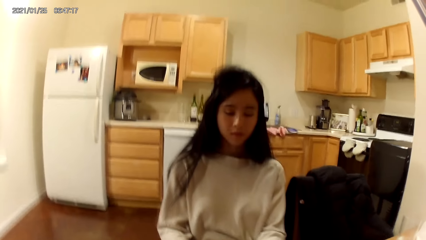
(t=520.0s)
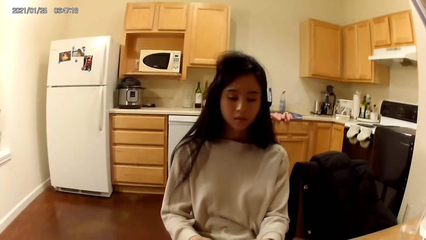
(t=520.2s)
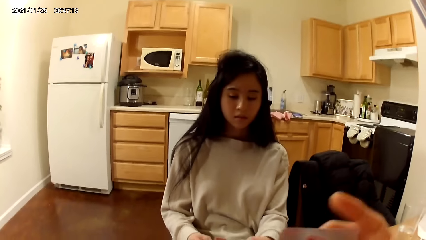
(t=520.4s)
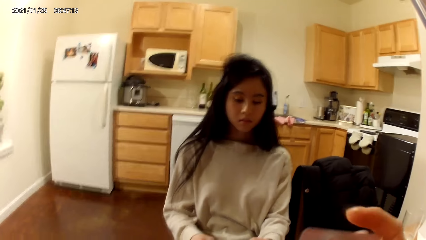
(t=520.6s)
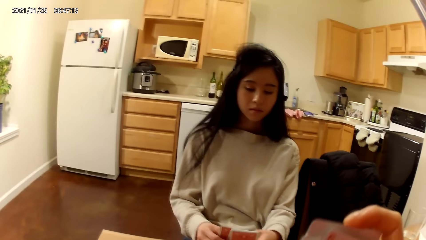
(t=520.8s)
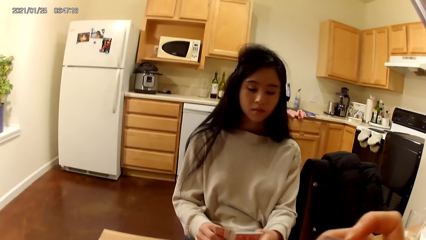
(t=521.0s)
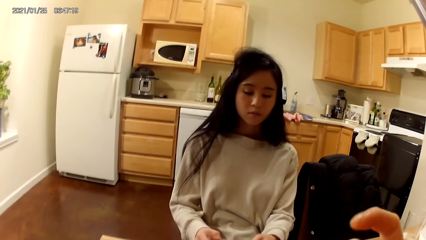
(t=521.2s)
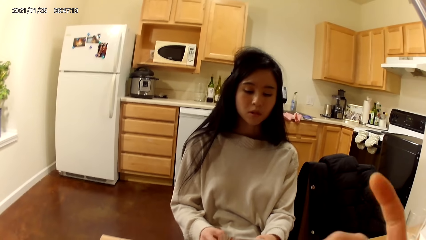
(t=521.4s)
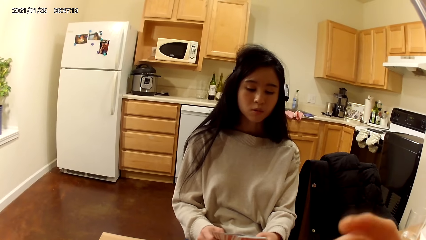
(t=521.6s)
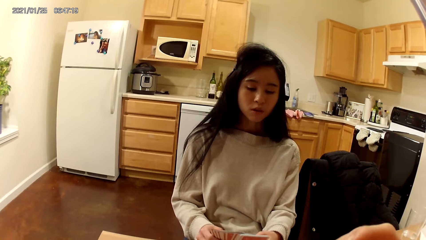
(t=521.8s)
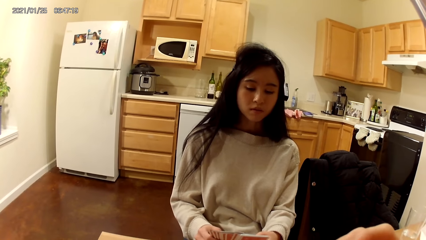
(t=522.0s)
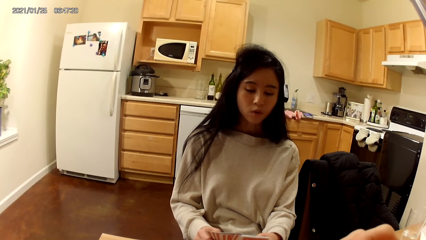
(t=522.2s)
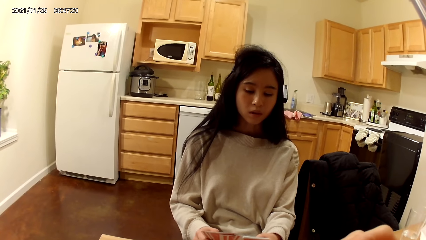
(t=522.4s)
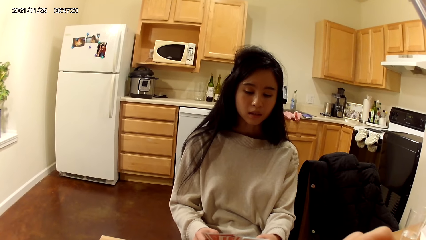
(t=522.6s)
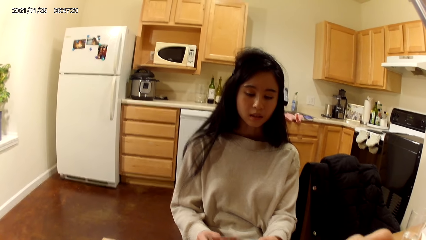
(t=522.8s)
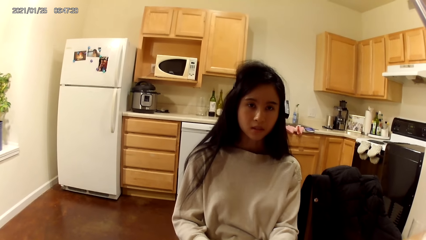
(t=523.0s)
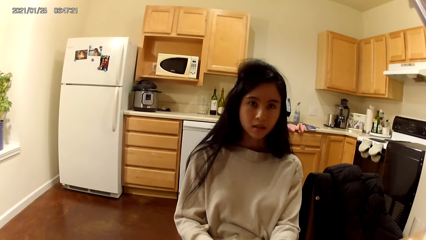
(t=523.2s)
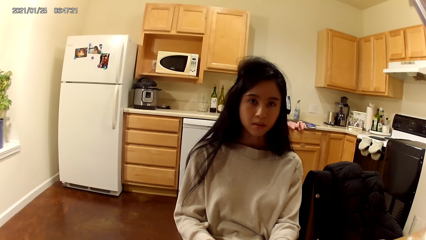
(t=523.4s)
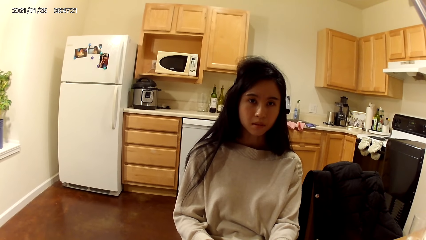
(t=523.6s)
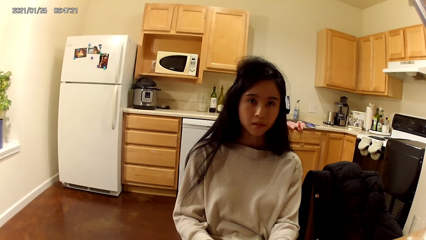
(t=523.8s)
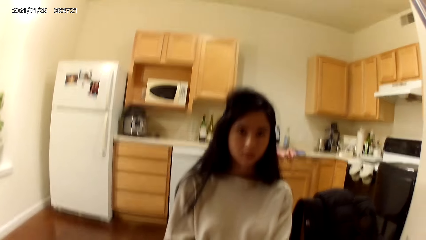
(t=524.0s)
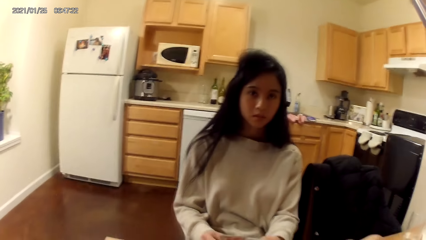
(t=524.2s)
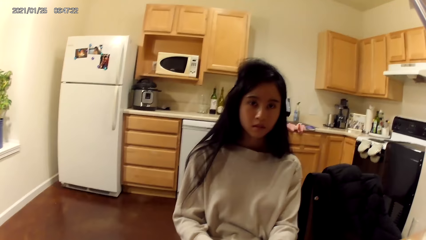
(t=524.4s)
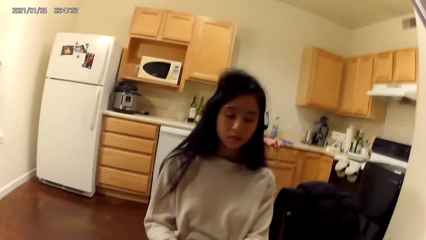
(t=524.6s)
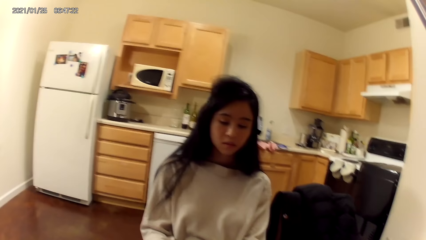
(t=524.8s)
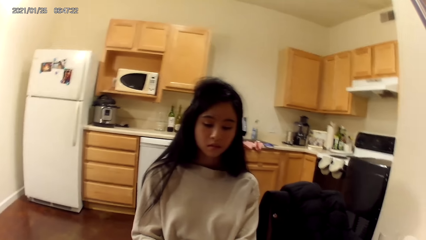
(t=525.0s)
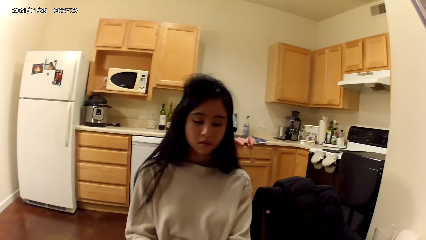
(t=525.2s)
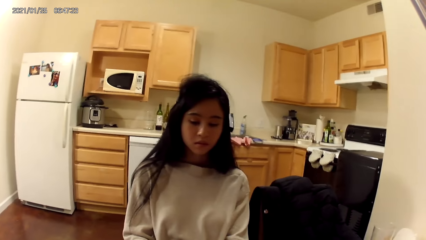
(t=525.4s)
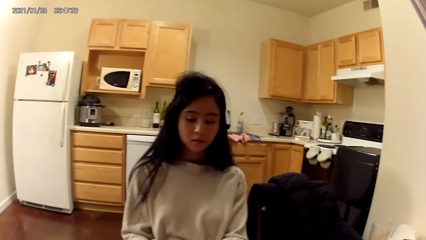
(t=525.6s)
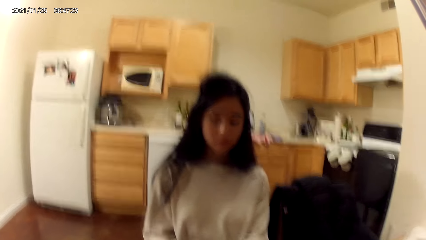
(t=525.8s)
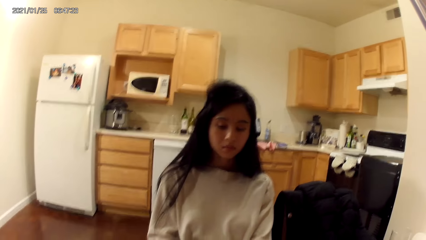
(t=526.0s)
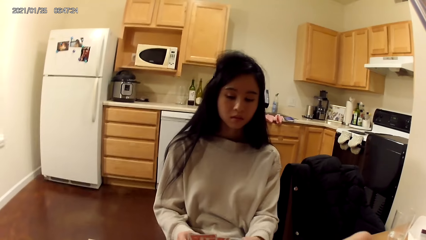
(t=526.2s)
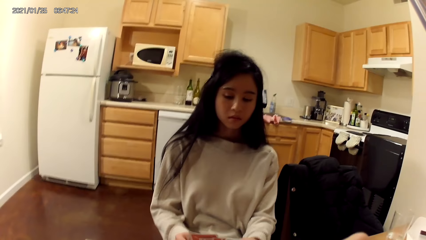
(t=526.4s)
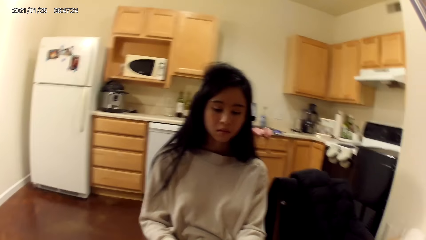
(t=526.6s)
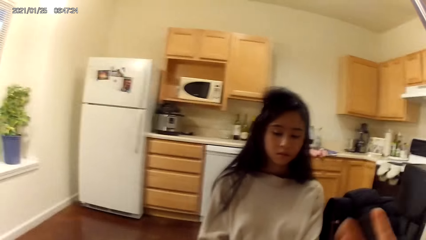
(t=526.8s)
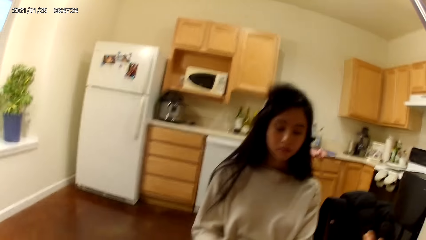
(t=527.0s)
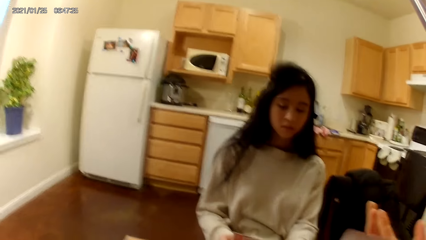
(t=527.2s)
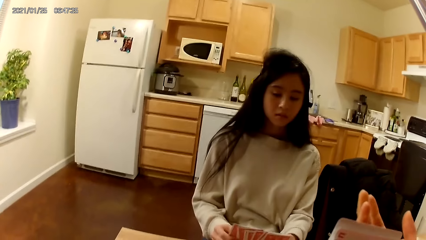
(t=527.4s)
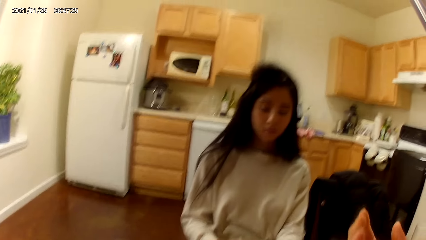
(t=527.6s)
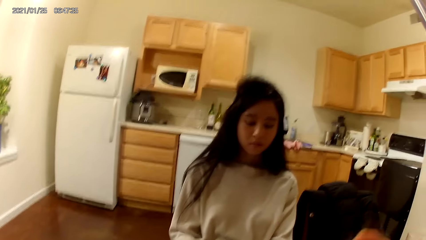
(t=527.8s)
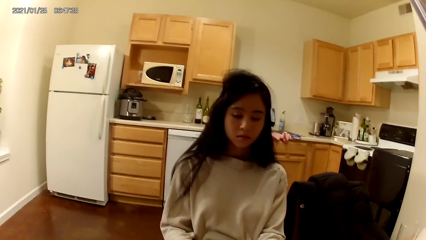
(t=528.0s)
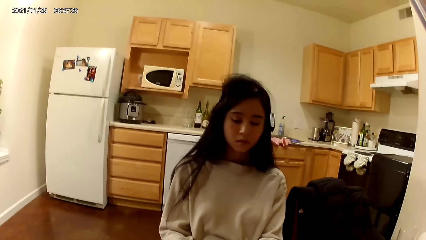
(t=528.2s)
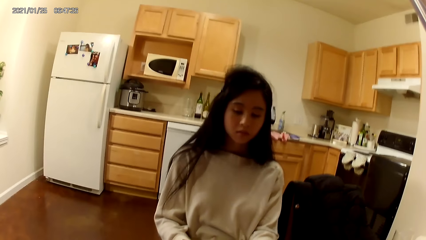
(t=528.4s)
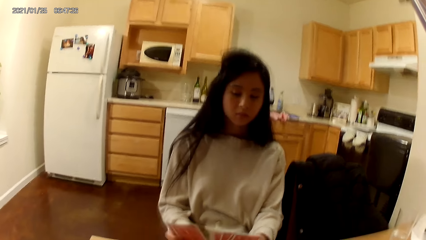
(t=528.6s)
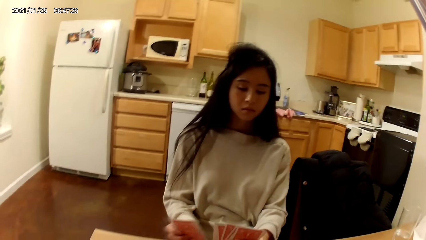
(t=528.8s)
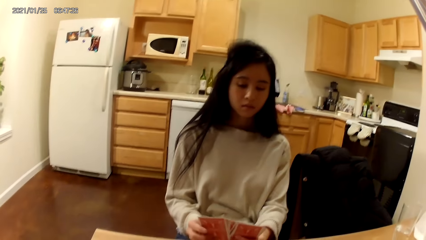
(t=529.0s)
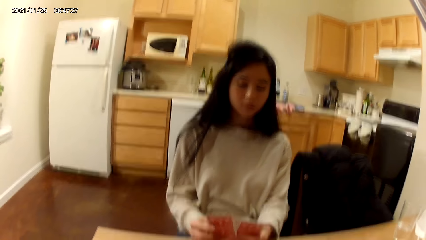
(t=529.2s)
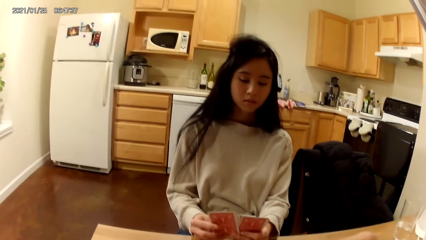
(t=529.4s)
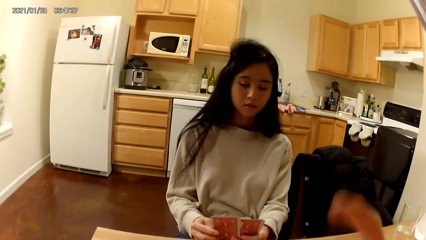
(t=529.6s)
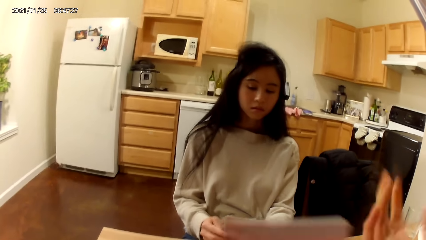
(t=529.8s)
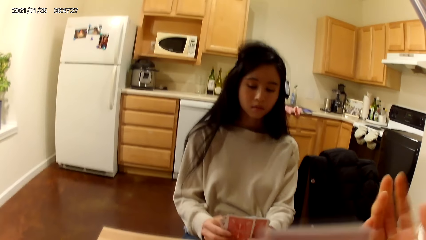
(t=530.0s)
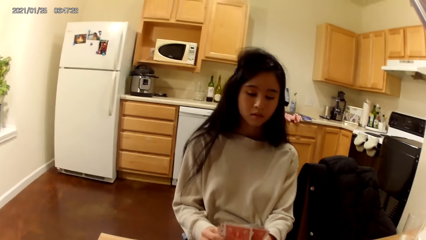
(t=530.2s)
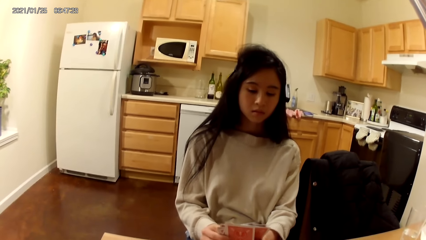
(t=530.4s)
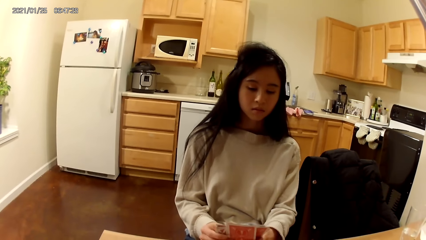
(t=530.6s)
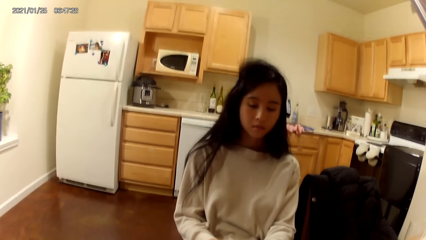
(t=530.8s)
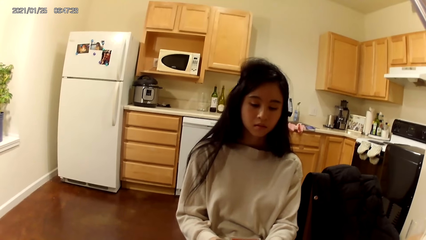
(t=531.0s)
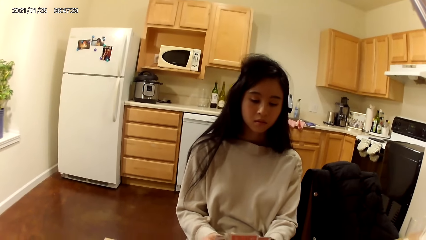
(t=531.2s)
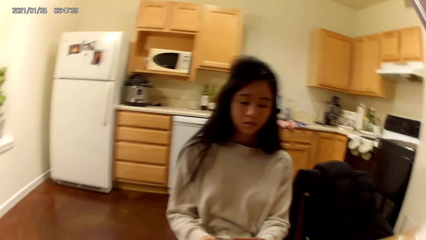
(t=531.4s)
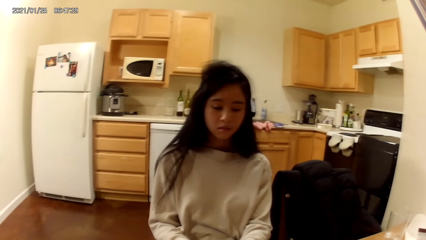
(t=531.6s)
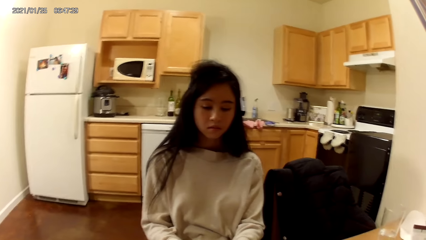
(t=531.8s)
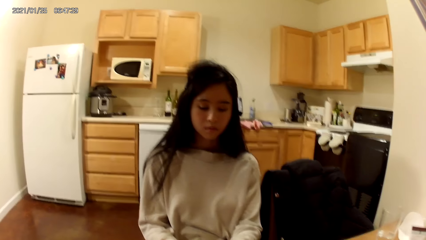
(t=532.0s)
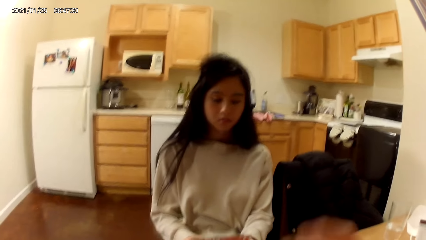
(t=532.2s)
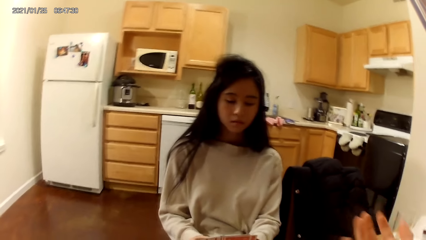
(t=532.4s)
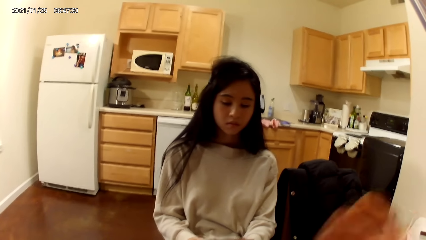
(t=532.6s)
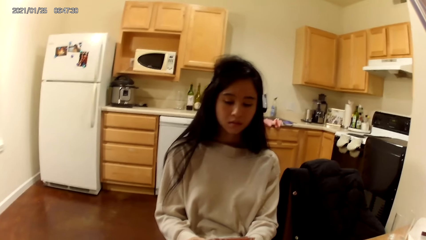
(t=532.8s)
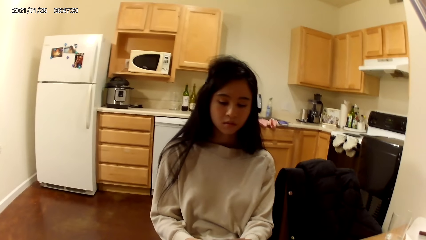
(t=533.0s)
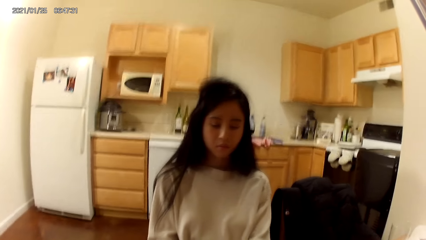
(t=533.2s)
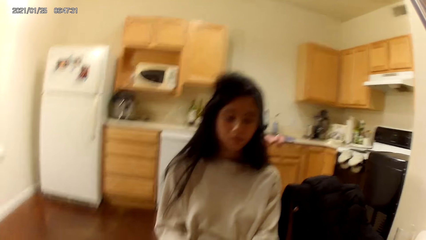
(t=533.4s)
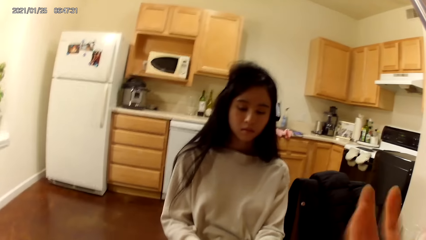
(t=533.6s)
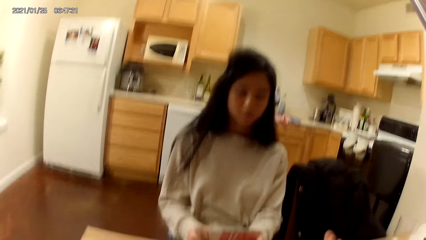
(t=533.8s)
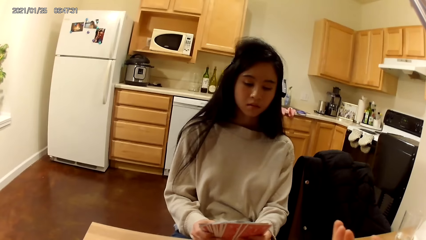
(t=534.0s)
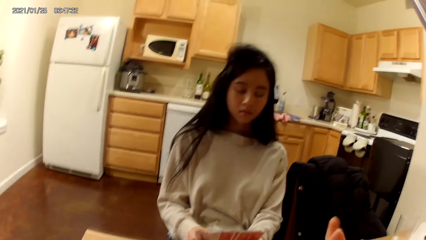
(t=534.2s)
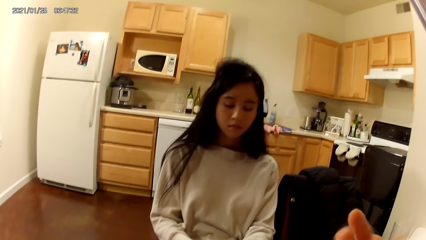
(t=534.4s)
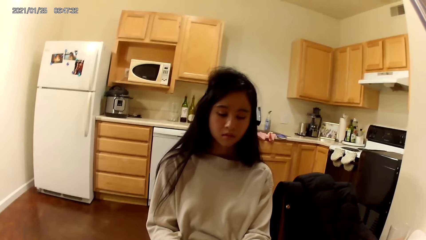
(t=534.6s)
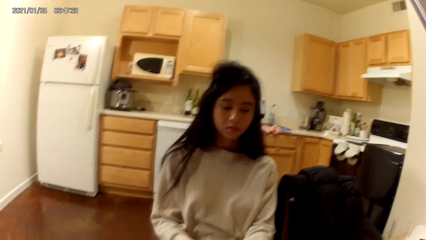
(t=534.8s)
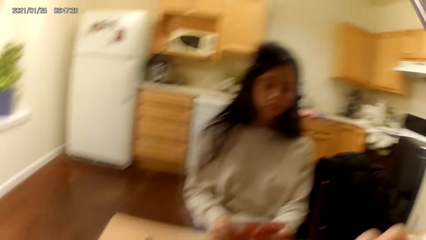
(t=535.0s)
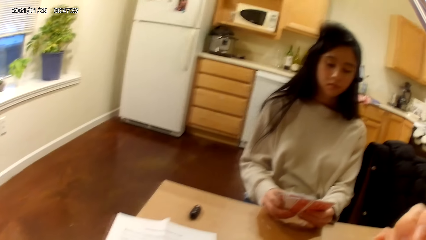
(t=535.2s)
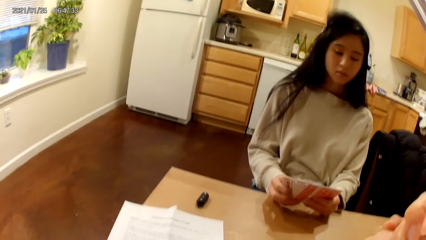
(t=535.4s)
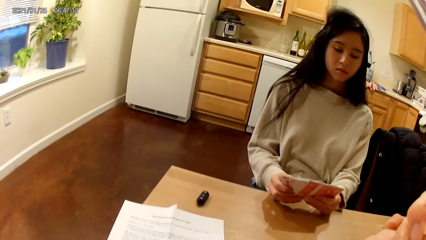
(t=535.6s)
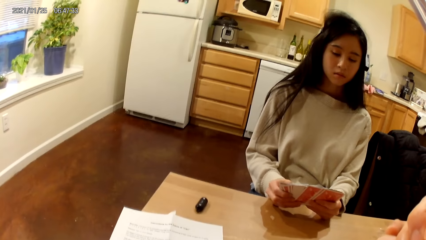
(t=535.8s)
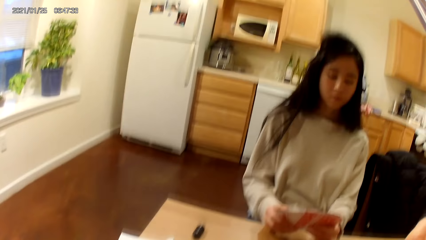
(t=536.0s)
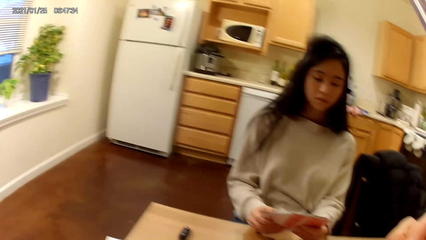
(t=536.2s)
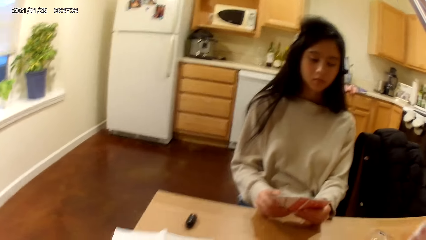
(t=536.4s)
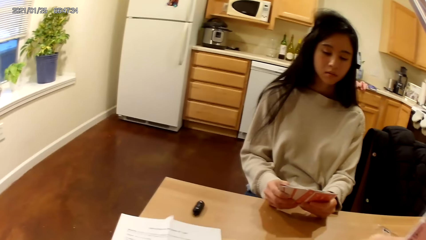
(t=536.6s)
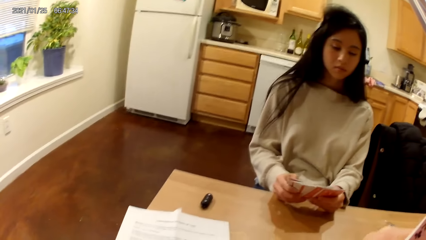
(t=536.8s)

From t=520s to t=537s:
The camera wearer moves the hand. She makes a hand gesture in the air with her right hand. She moves the hand on the table. A woman spreads her deck of playing cards face up to her with both hands. The woman moves the cards. The camera wearer moves the hand on the table. The woman arranges the cards.
